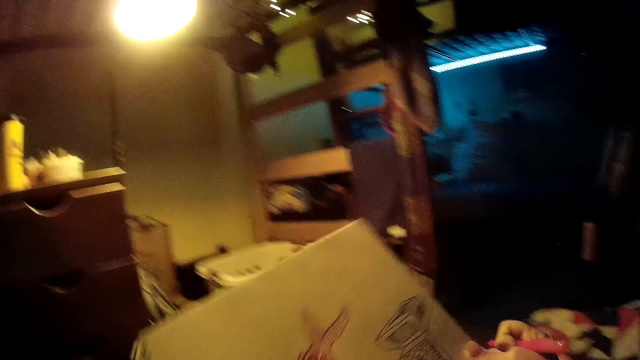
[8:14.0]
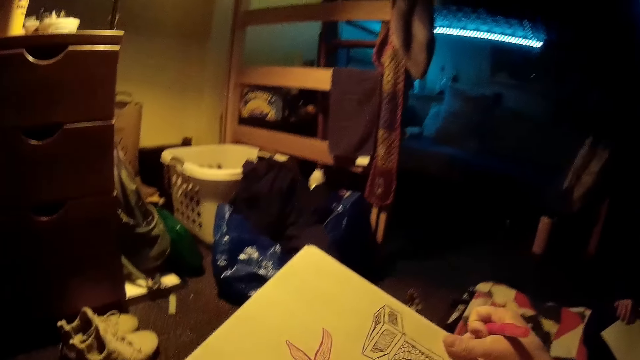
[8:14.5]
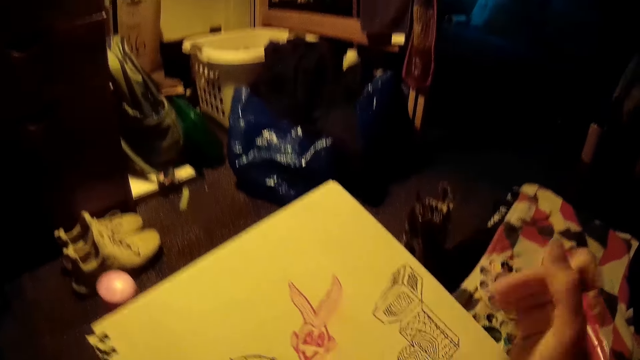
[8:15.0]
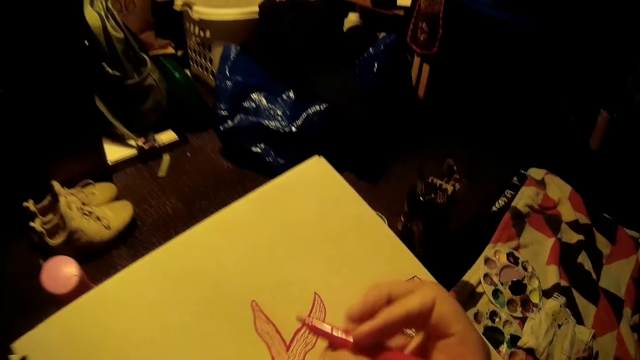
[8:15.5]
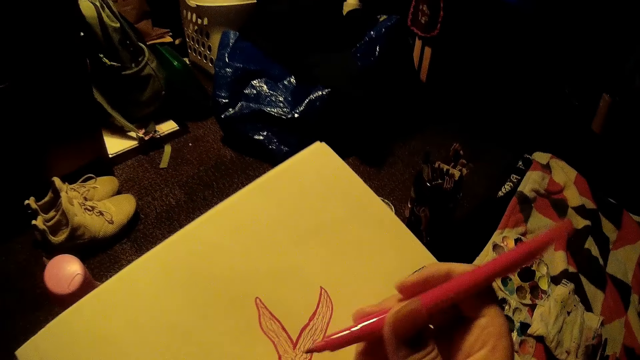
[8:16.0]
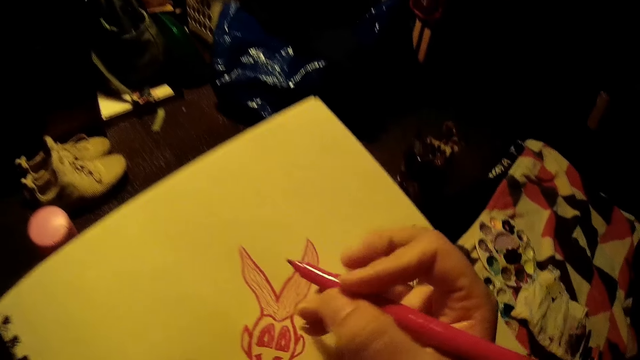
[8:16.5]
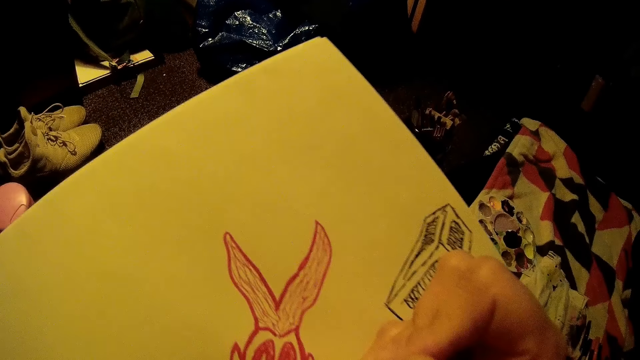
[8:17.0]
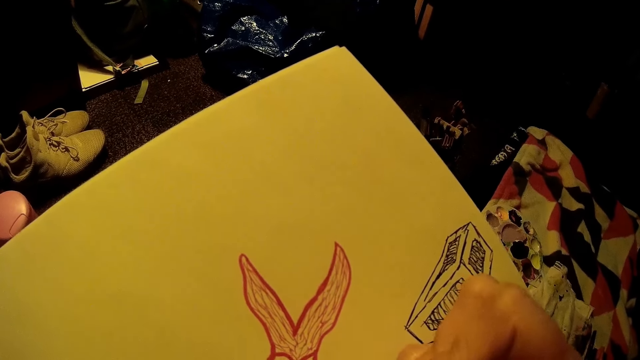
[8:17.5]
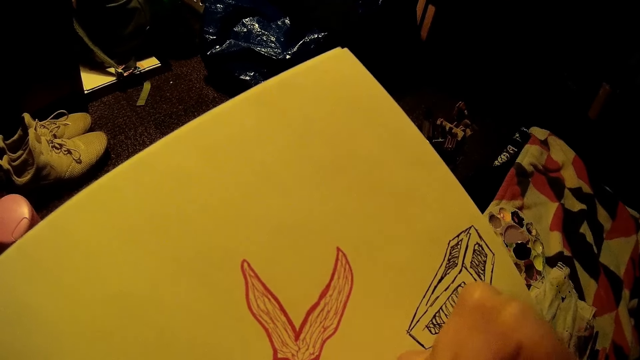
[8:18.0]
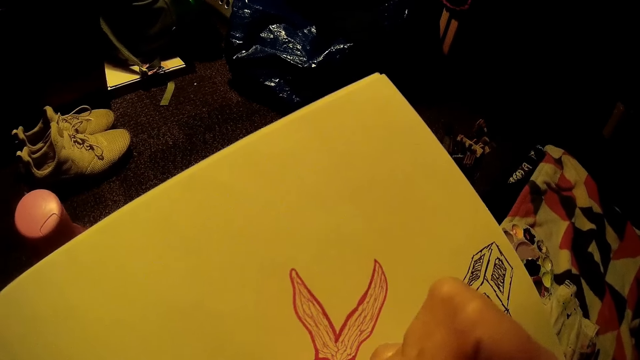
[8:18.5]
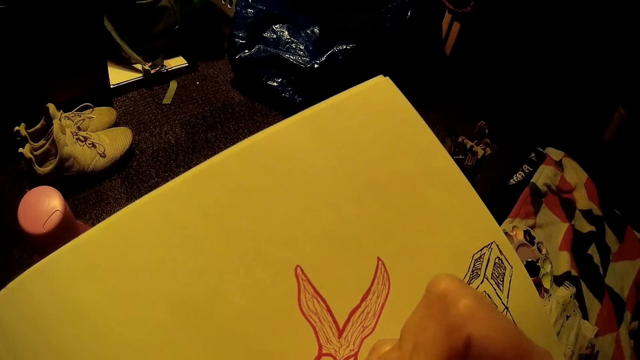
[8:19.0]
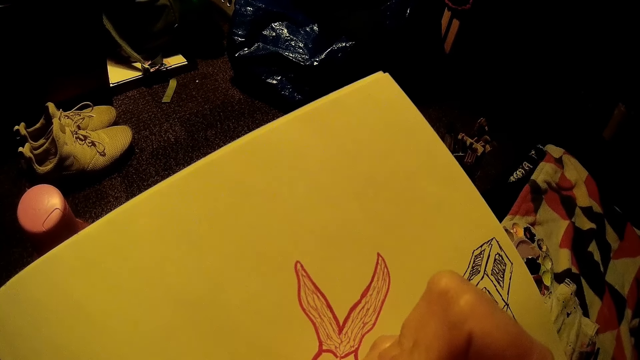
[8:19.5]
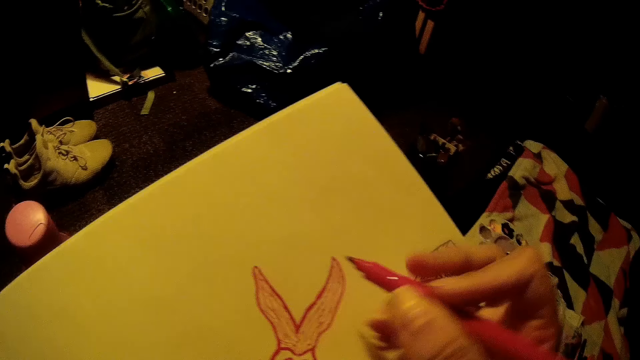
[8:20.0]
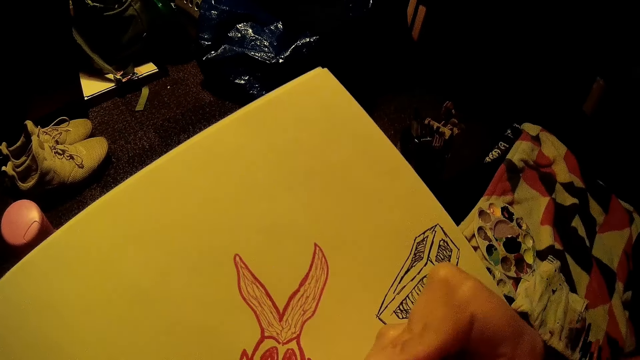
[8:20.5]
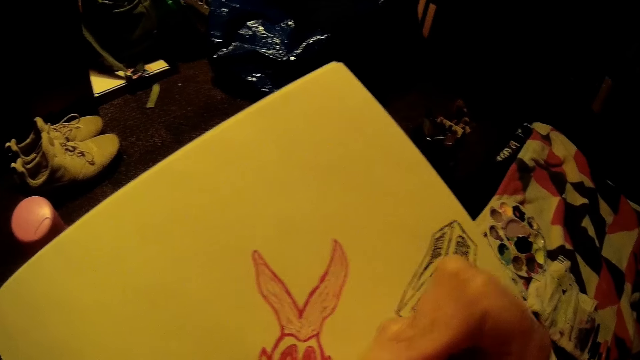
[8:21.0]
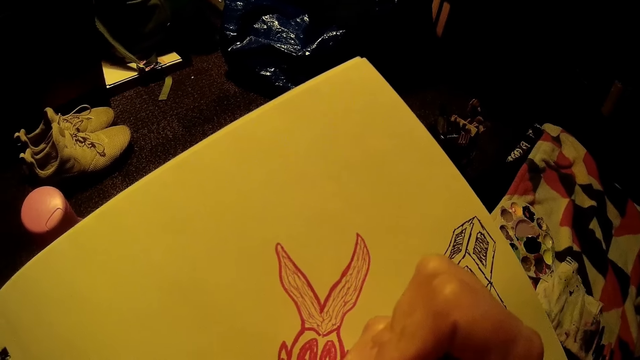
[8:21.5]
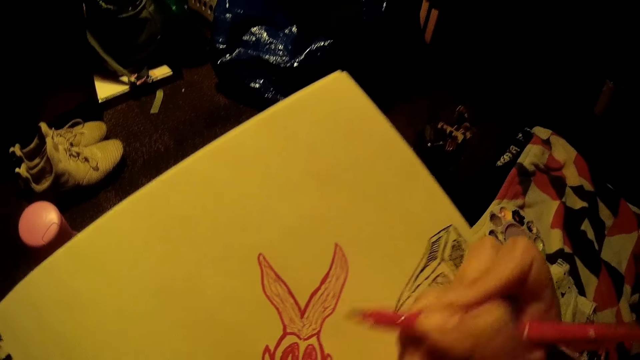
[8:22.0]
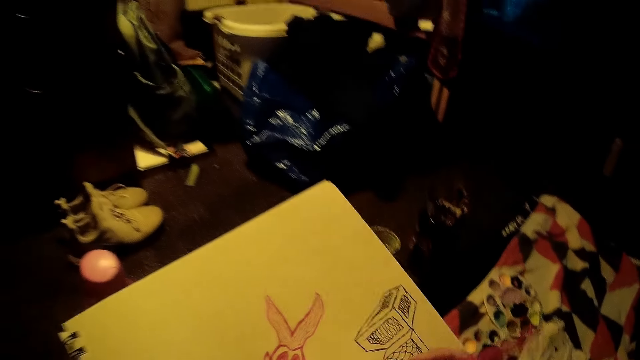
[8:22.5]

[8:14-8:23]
The camera wearer drops the book in her hands on her legs. She draws on the book with the red pen in her right hand.

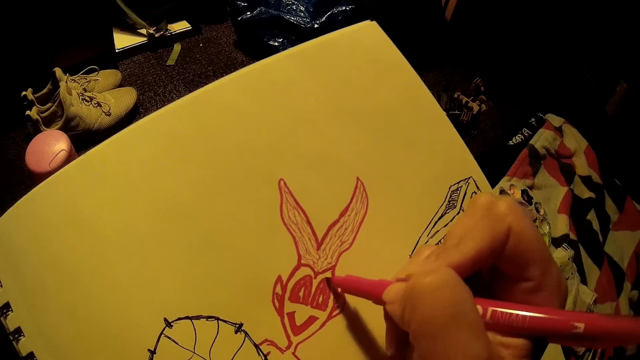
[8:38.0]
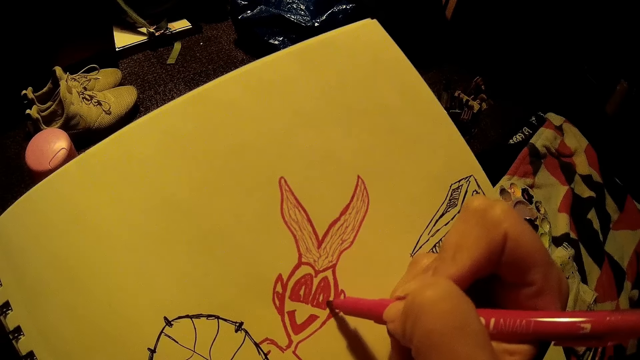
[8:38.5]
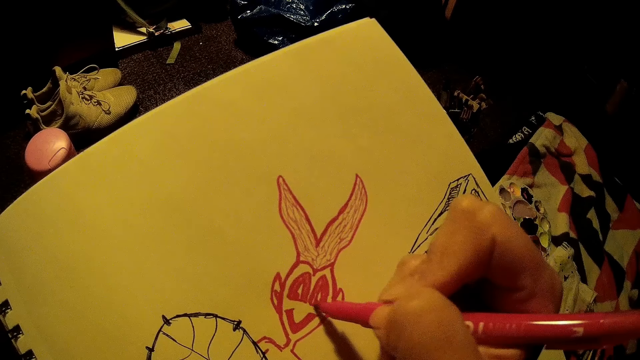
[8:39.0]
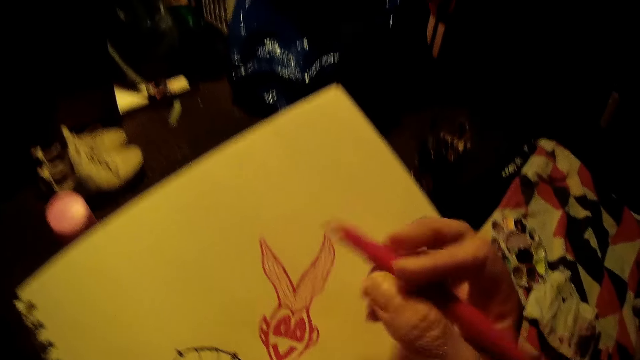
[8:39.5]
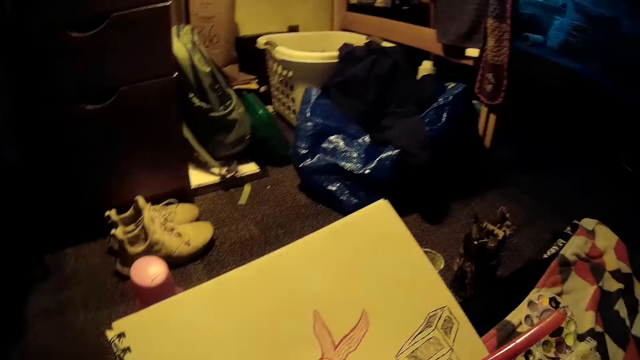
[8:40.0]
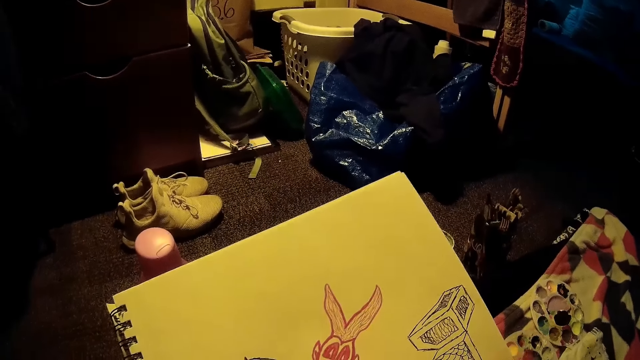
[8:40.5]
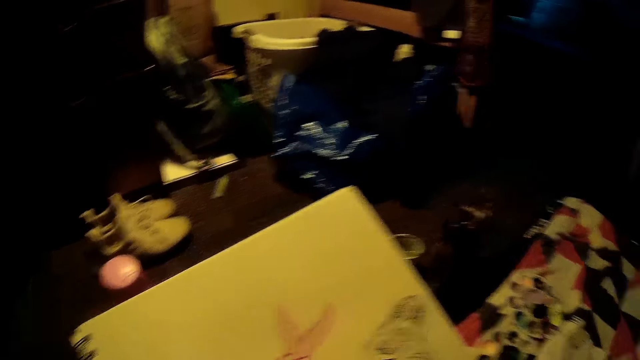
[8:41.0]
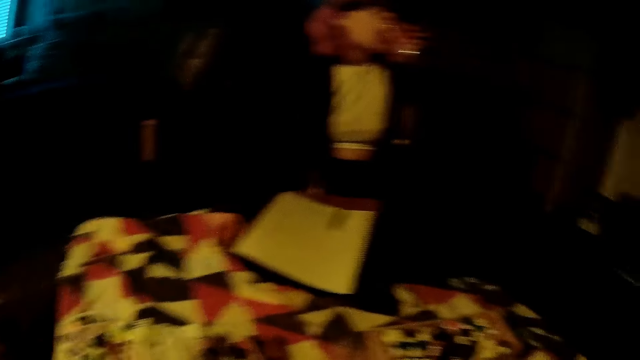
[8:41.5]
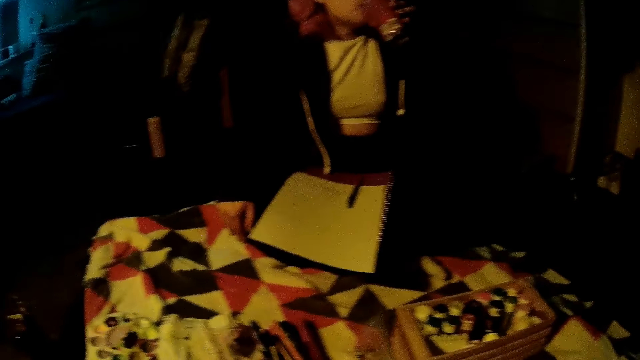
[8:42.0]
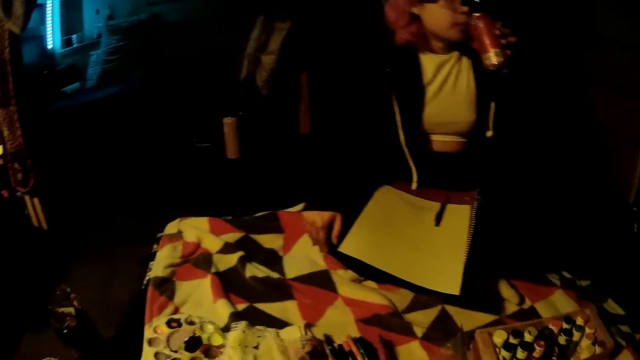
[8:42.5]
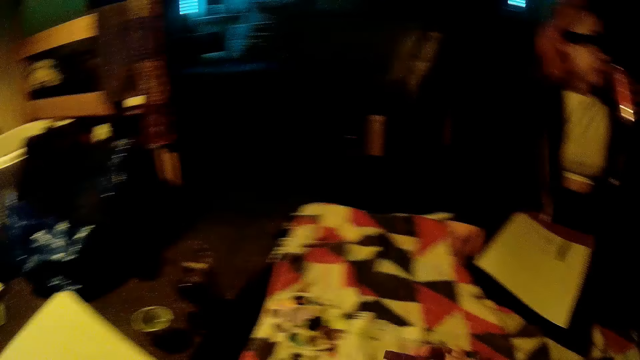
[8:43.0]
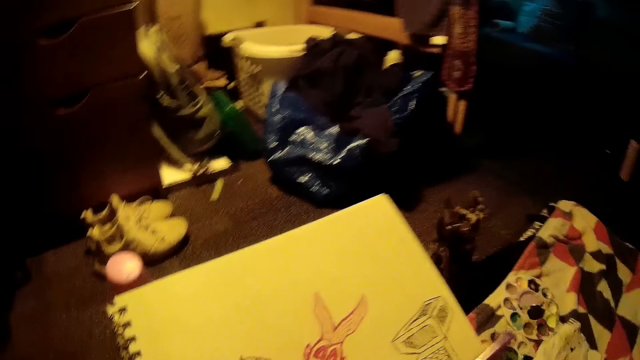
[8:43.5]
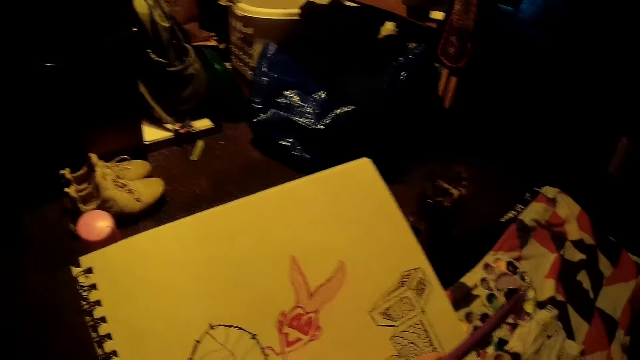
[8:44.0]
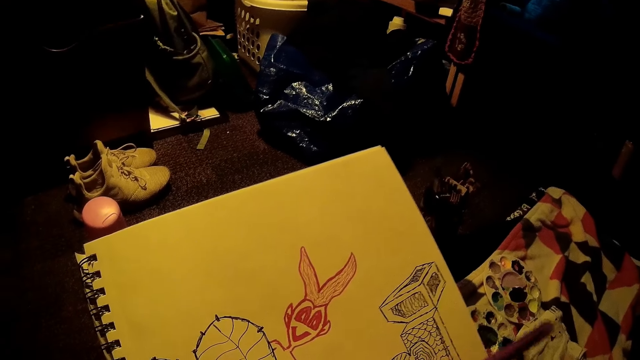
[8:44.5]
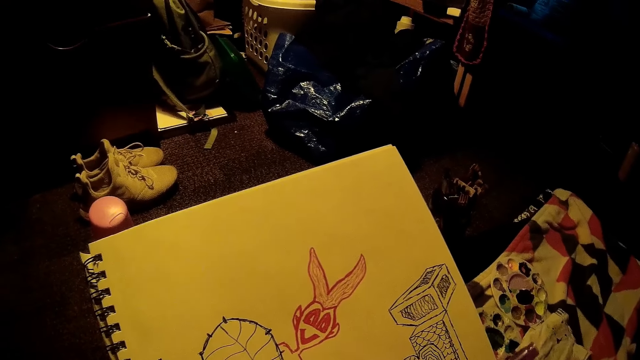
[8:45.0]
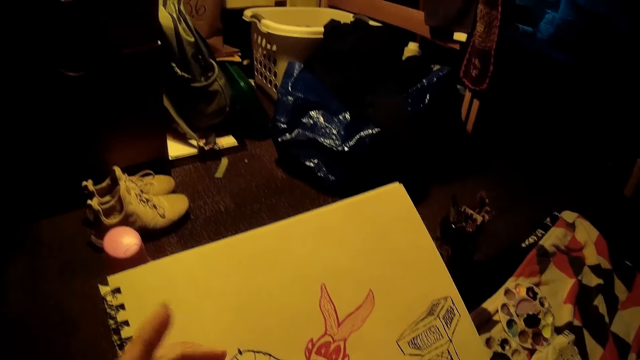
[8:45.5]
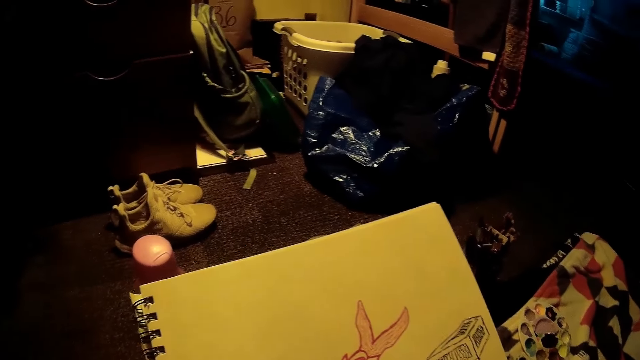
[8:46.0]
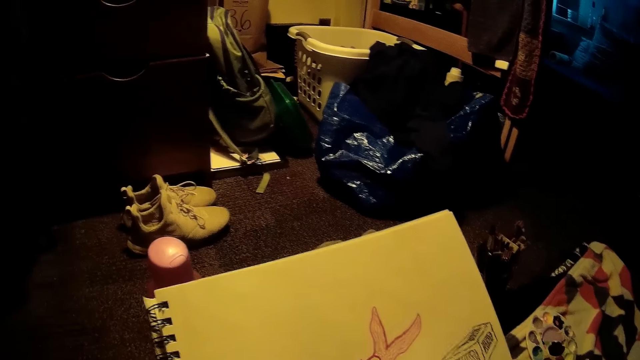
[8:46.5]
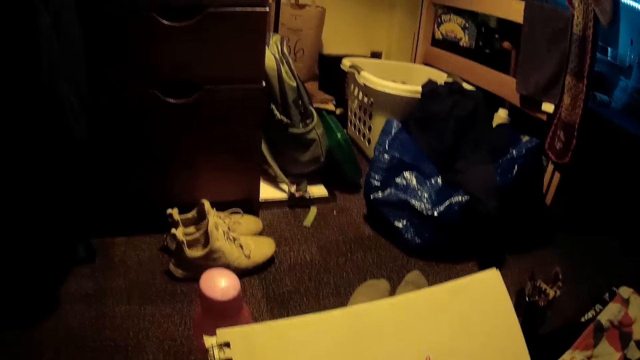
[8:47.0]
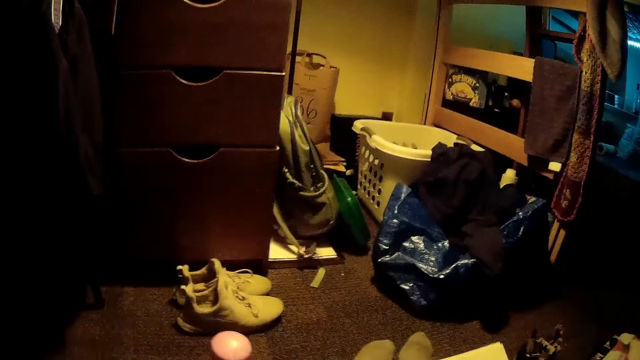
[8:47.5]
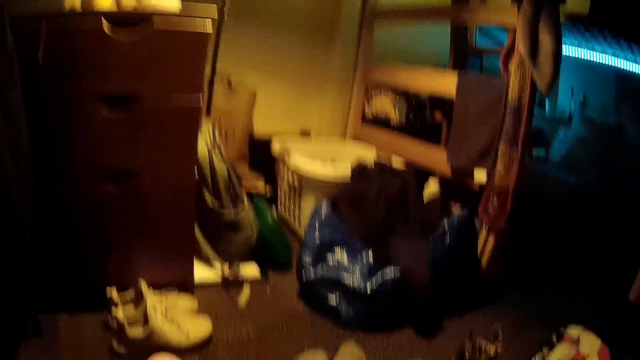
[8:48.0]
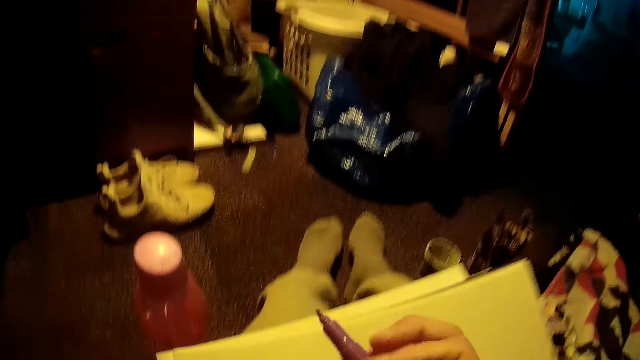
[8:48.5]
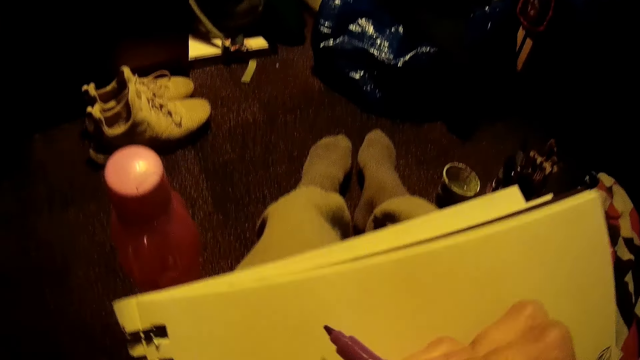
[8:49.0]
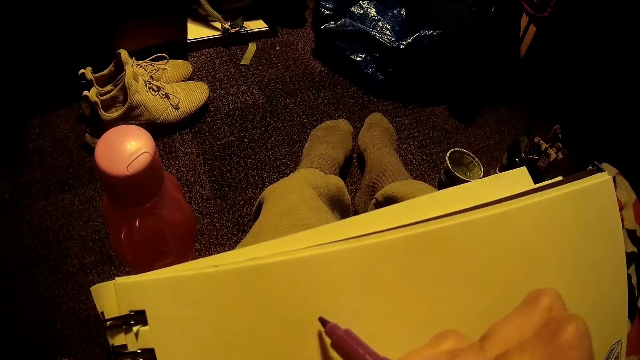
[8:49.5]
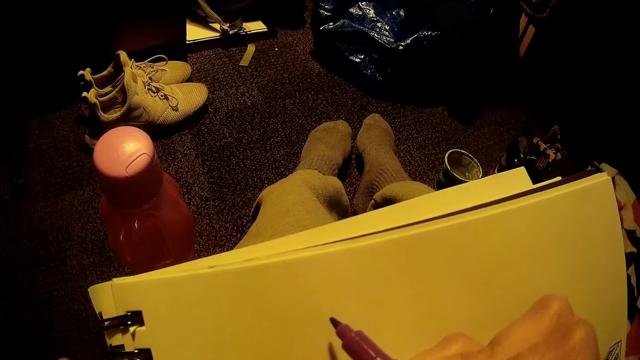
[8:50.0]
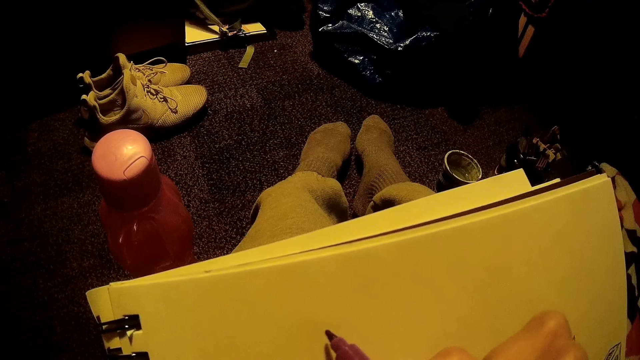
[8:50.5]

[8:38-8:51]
The camera wearer draws a figure with the red pen in her right hand on the book. The lady drinks a soft drink in her left hand. The camera wearer looks around. She changes the red pen in her right hand to a purple pen.
